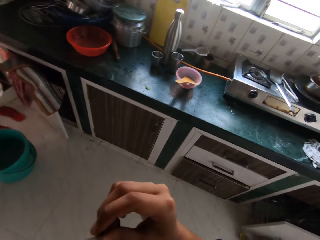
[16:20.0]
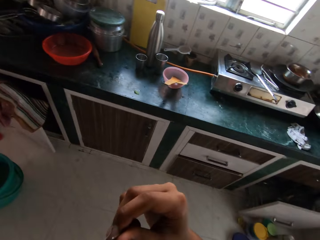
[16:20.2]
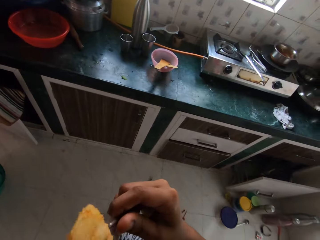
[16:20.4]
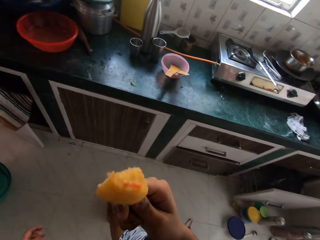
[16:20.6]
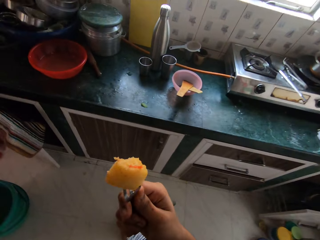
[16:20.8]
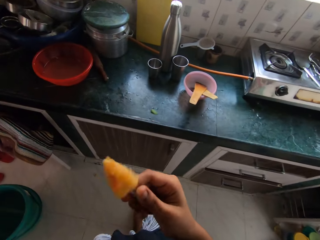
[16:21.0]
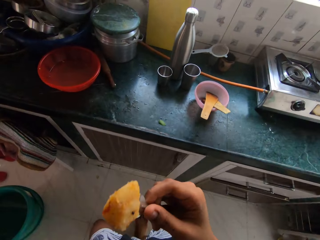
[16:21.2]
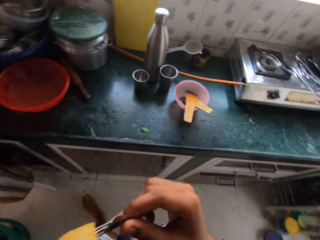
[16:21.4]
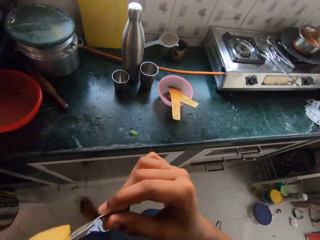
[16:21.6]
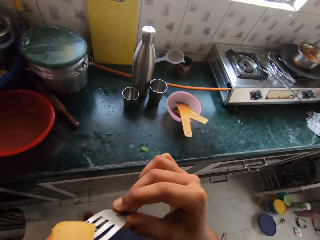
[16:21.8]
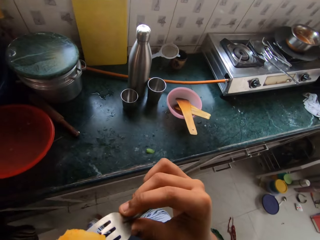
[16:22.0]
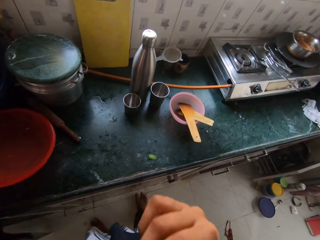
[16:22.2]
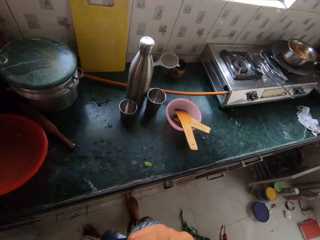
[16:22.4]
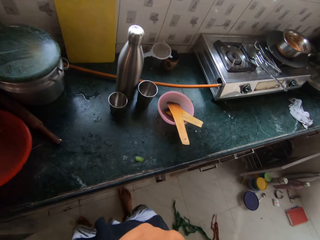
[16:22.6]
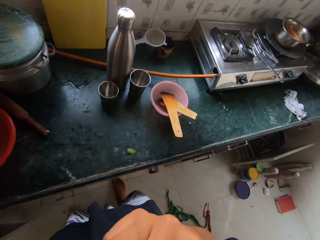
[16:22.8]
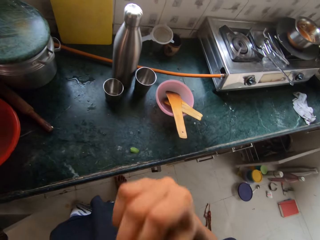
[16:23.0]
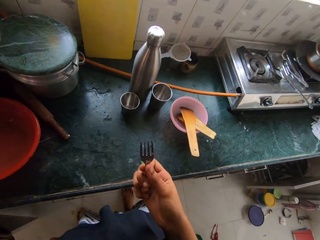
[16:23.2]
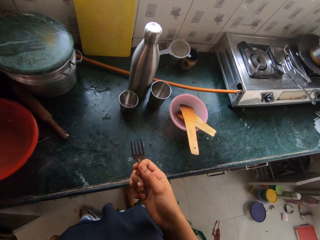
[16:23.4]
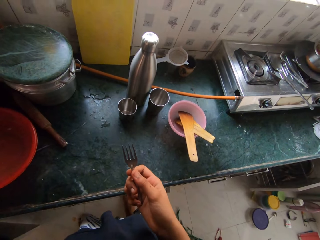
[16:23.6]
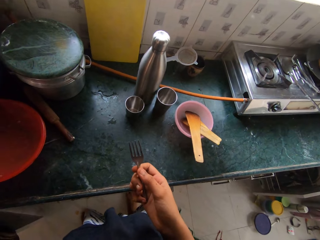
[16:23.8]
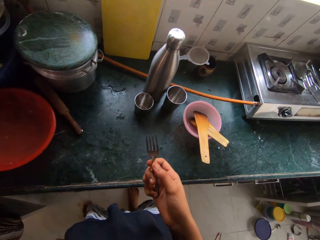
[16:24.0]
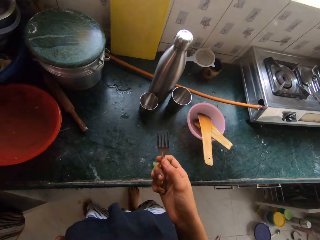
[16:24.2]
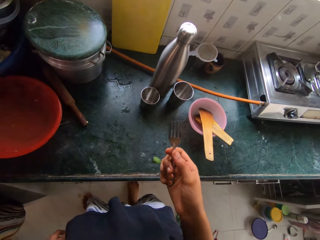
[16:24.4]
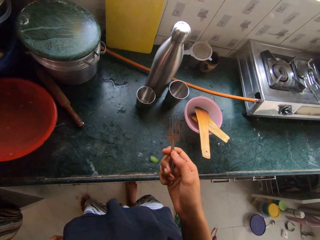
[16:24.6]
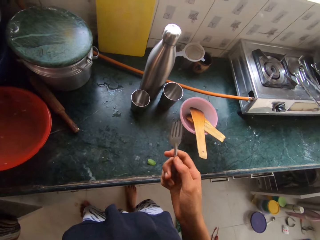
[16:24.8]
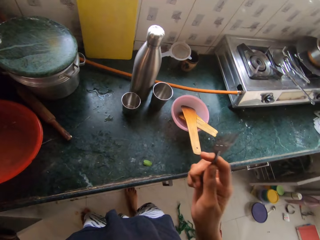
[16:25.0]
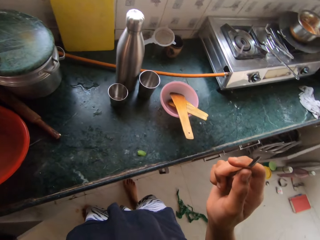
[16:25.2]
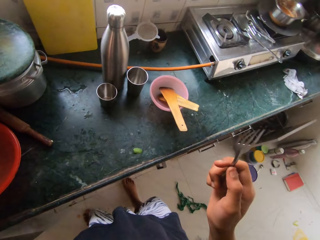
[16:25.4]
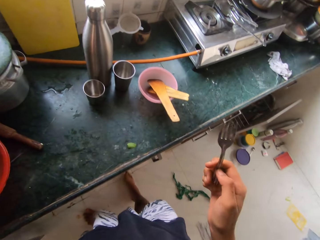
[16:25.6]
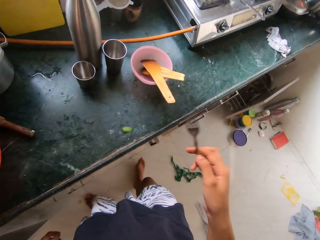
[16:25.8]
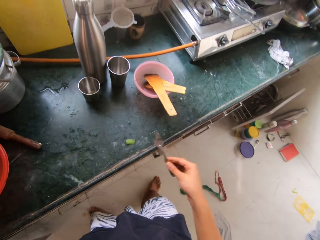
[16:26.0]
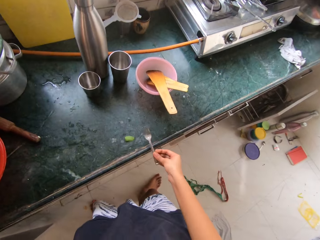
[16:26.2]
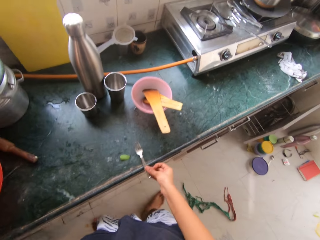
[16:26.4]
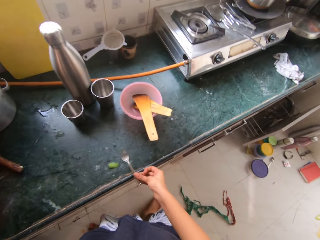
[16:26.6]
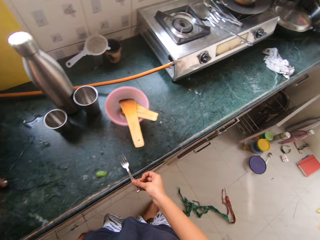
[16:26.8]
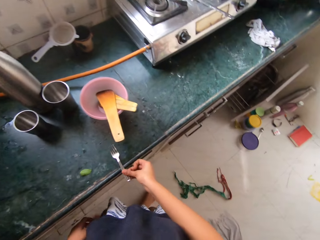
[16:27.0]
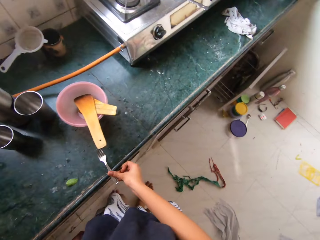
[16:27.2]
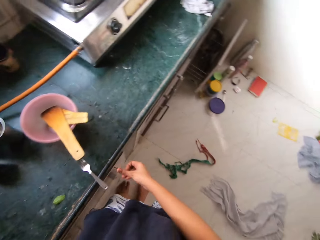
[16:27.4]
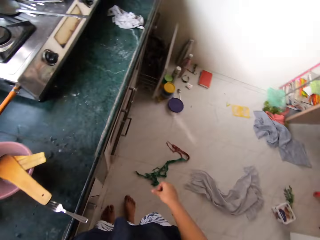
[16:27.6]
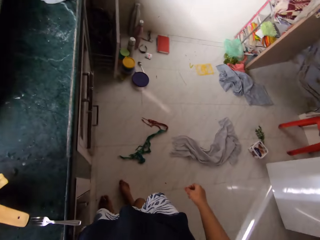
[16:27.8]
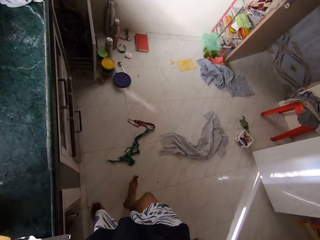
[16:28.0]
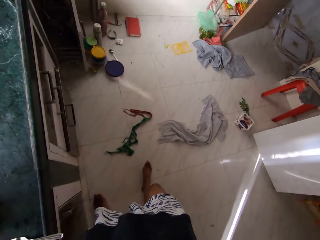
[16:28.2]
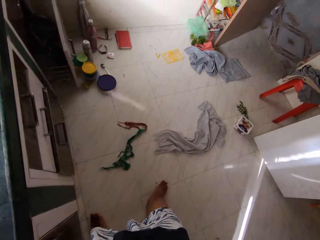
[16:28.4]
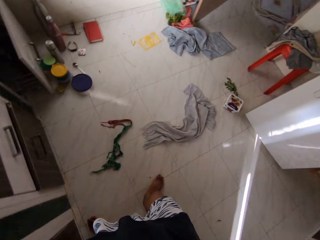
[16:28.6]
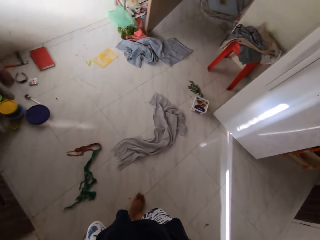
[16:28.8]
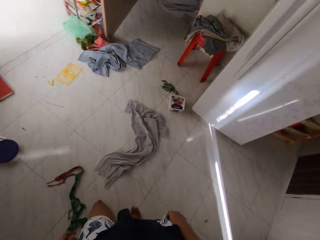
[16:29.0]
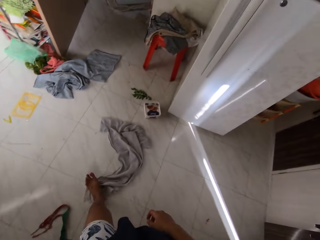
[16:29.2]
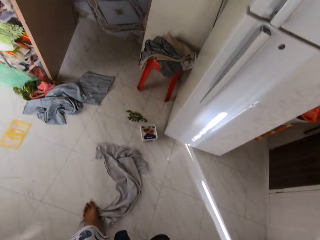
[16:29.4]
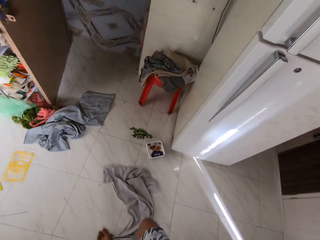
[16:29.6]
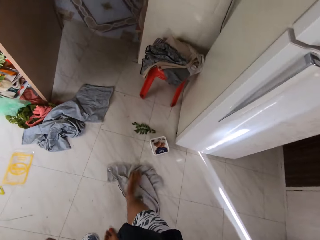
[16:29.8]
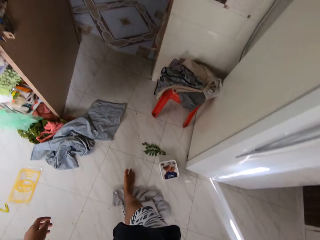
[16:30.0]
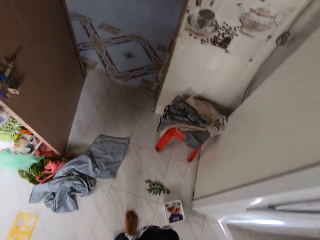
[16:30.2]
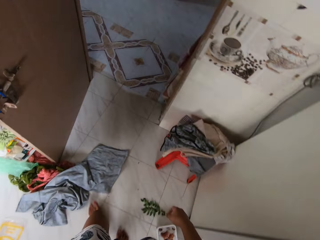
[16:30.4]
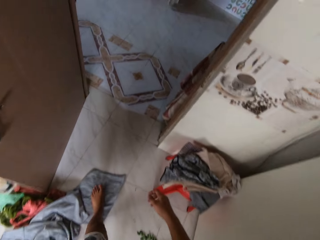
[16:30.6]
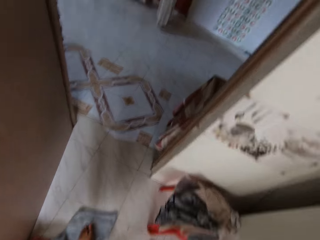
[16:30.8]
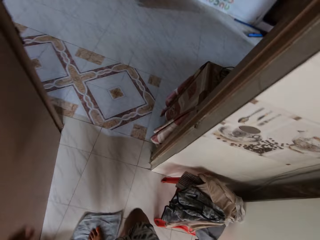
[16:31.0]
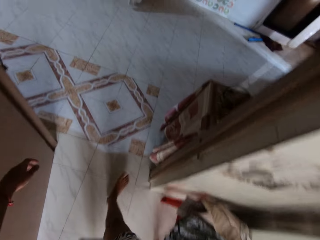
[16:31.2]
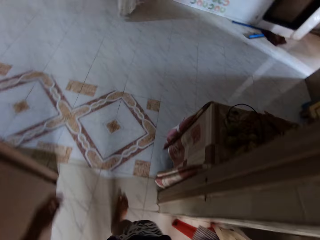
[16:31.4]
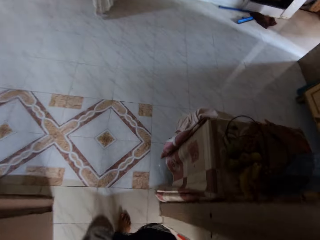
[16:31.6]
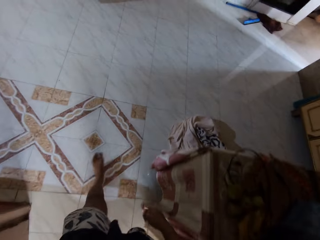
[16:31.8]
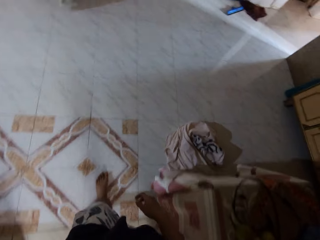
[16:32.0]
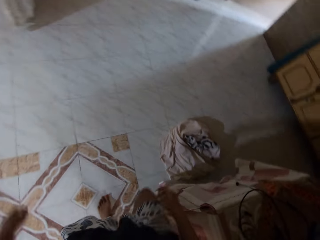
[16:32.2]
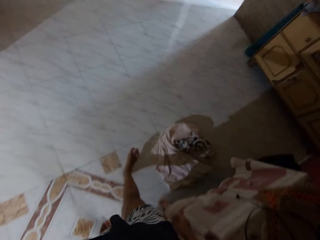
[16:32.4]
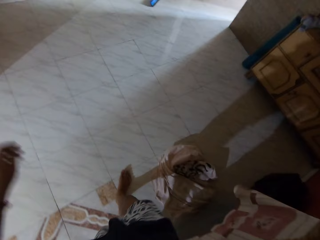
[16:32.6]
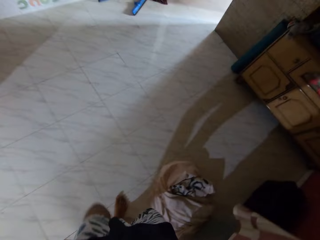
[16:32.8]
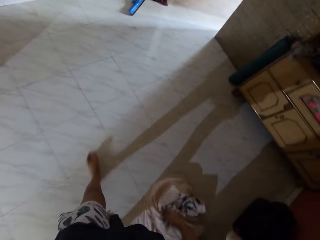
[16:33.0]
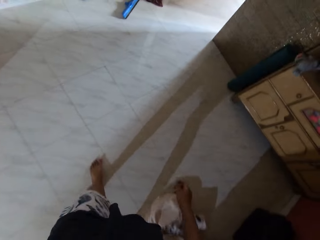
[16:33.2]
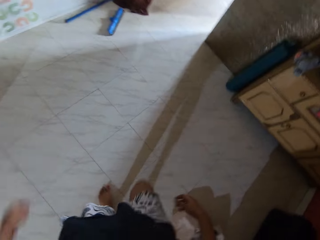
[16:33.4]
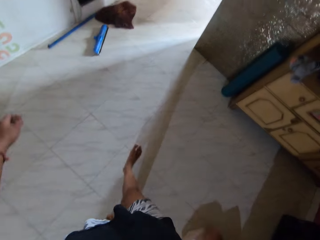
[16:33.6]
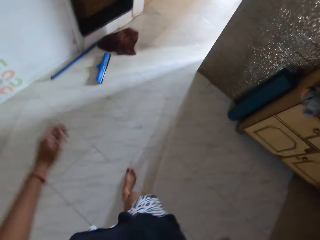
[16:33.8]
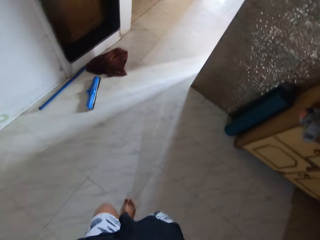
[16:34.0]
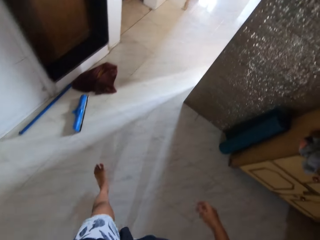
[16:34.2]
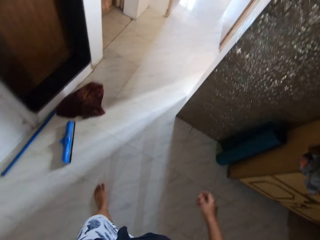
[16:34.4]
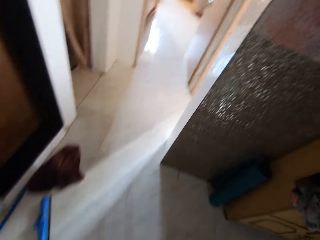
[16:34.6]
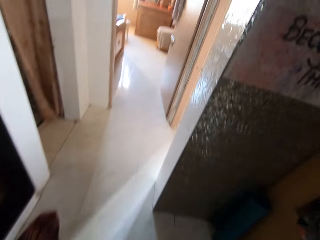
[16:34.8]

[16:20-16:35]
The camera wearer eats the potato. They put the fork on the kitchen worktop. They walk out of the kitchen.

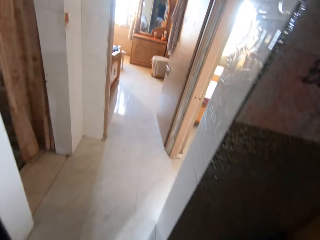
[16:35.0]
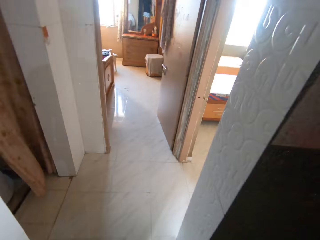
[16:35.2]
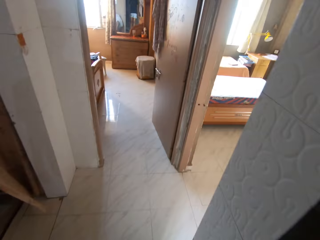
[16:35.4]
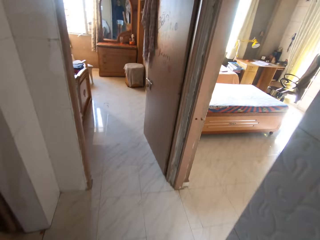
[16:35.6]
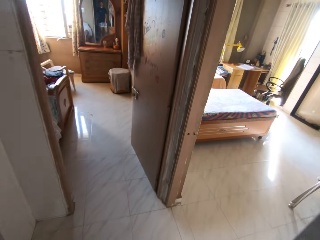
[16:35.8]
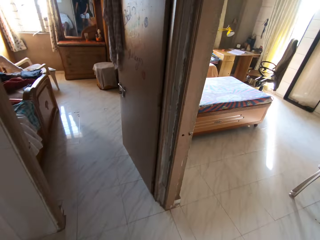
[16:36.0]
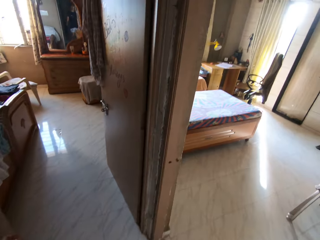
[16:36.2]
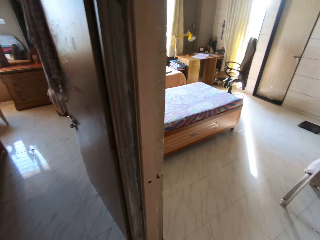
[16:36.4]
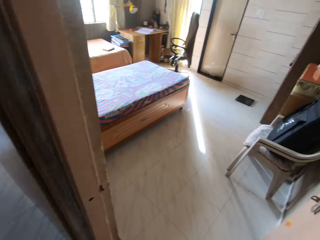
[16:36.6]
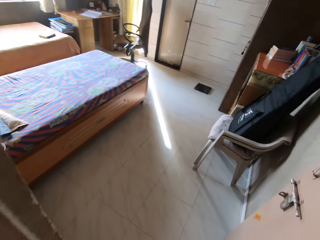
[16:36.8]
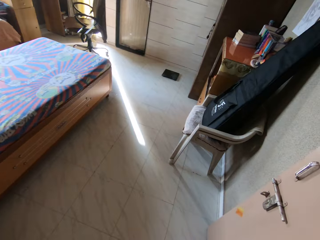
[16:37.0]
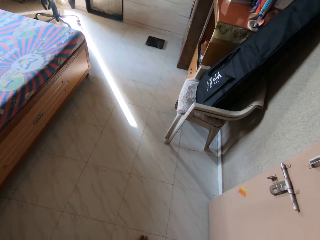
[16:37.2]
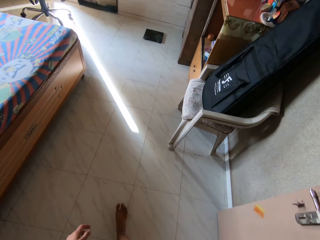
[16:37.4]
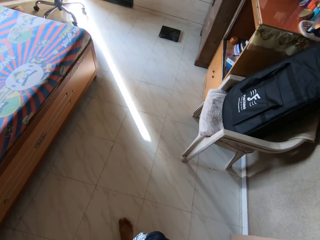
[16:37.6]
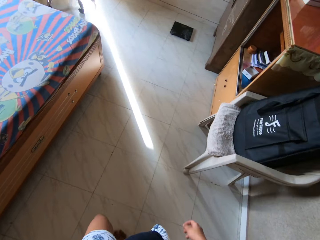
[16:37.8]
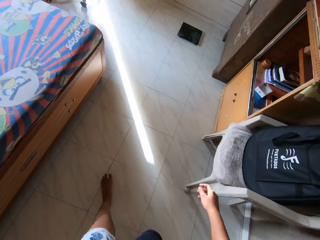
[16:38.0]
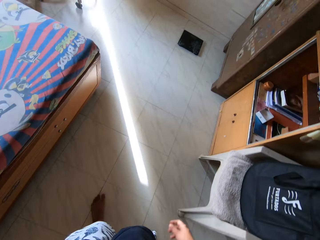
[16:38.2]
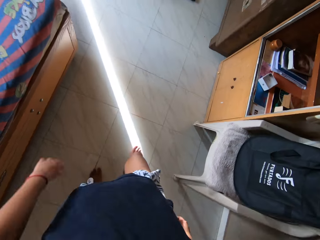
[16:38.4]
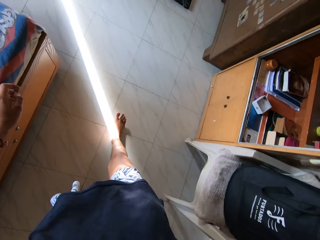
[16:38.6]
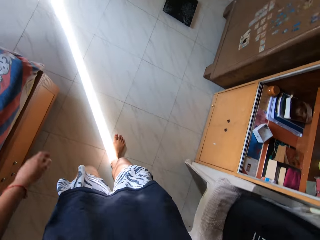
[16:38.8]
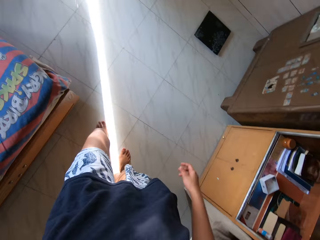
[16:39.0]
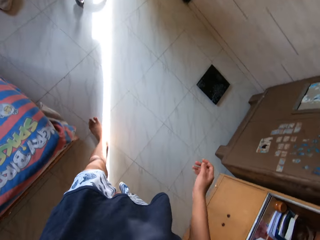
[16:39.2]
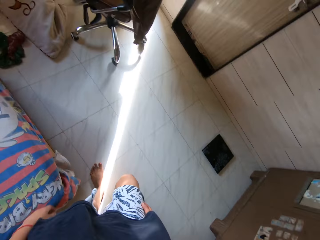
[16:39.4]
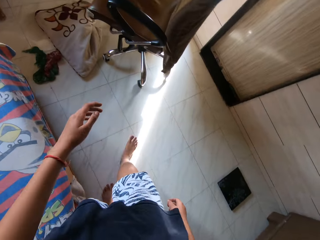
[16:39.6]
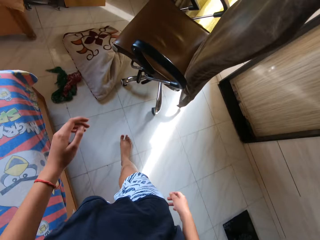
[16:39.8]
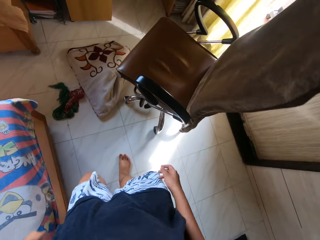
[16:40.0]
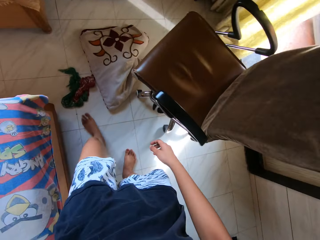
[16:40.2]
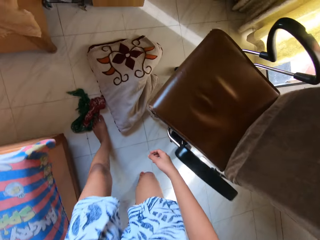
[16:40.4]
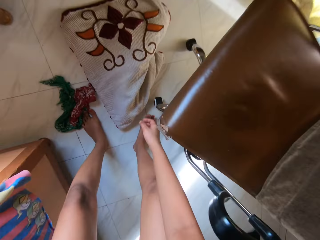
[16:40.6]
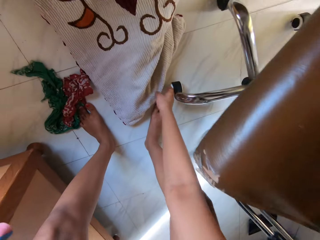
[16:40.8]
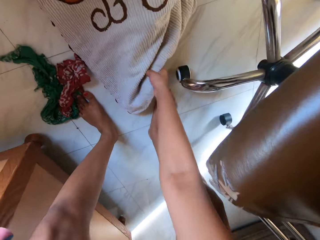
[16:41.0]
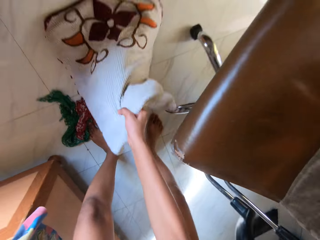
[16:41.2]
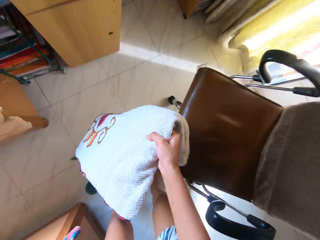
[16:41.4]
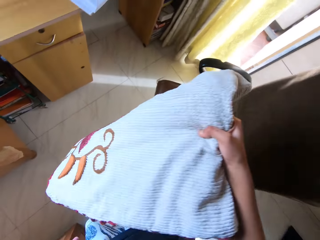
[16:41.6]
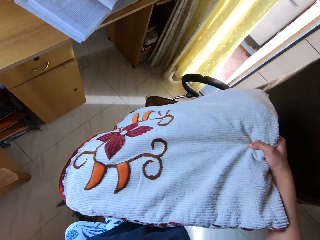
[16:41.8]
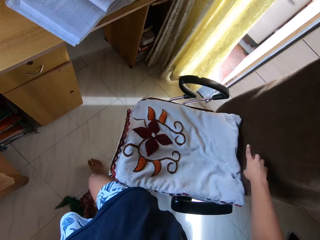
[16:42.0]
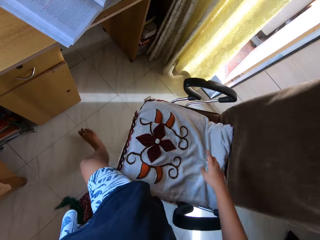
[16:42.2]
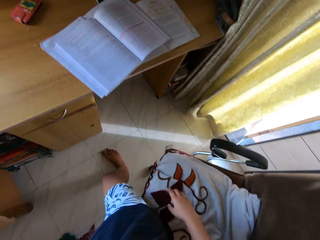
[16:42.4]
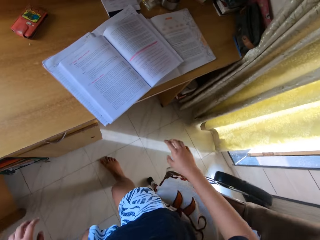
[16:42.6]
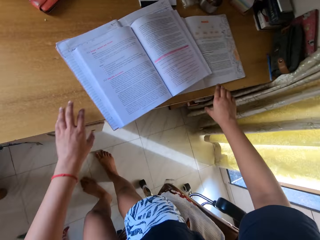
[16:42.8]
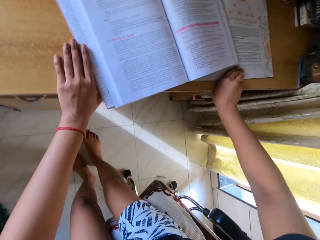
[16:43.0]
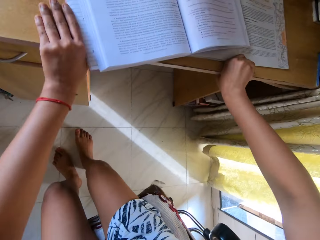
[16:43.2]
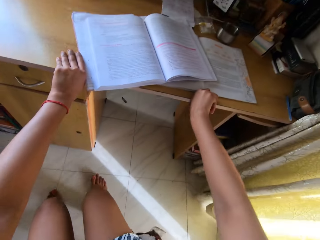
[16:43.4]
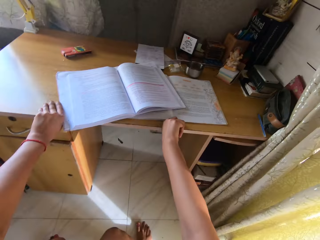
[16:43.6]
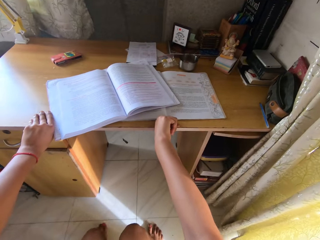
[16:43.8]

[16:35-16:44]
The camera wearer enters their bedroom. They pick up a pillow off the floor. They place the pillow on the chair.
